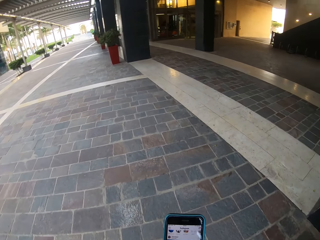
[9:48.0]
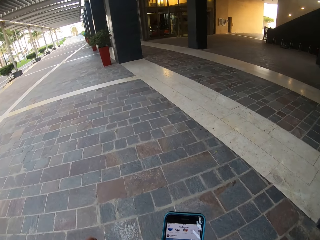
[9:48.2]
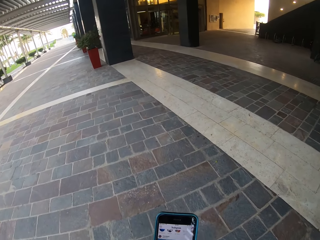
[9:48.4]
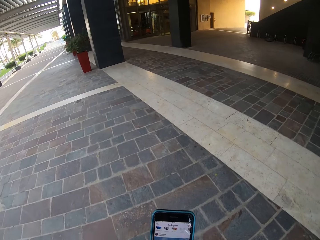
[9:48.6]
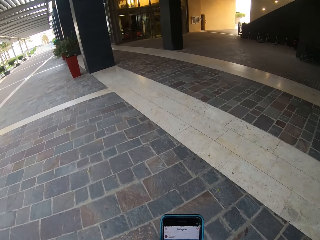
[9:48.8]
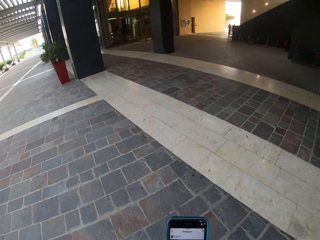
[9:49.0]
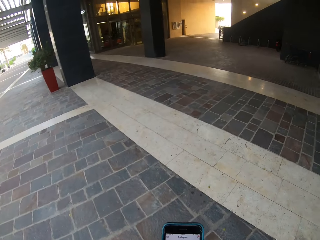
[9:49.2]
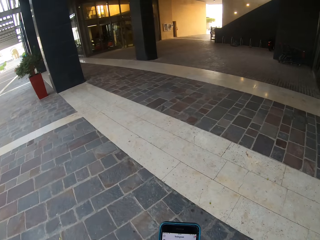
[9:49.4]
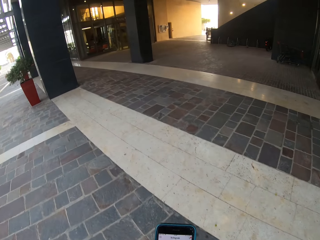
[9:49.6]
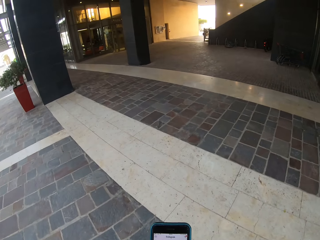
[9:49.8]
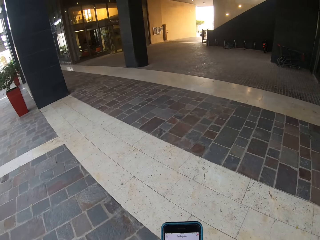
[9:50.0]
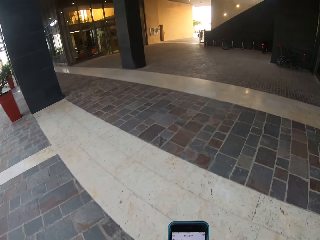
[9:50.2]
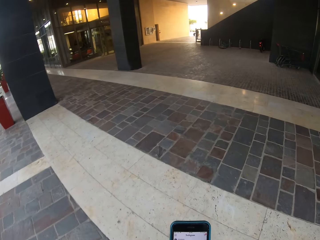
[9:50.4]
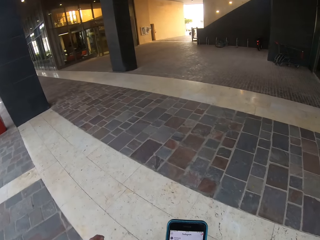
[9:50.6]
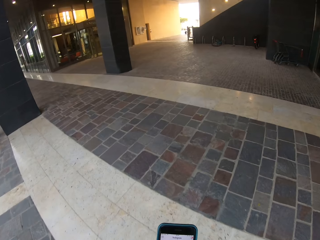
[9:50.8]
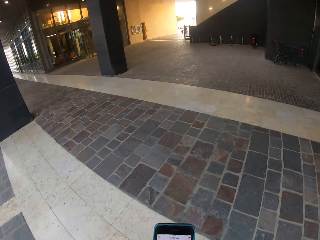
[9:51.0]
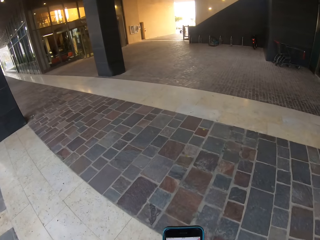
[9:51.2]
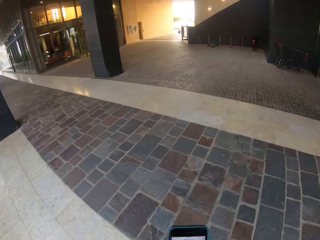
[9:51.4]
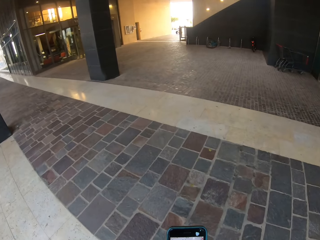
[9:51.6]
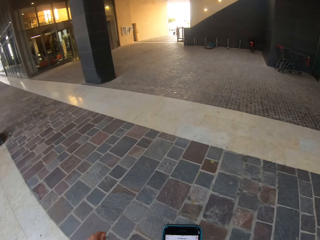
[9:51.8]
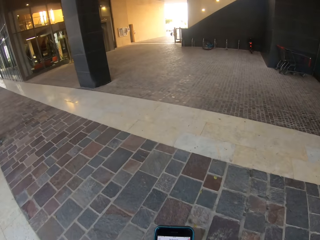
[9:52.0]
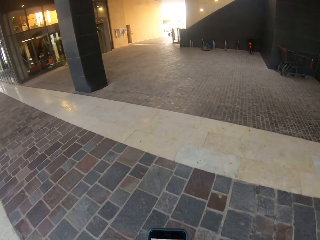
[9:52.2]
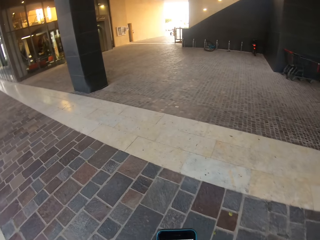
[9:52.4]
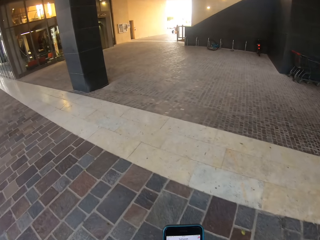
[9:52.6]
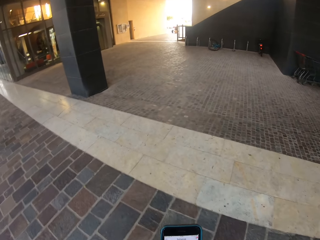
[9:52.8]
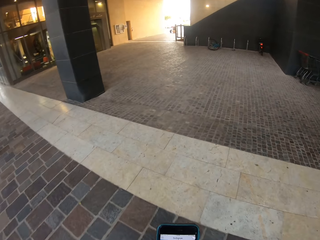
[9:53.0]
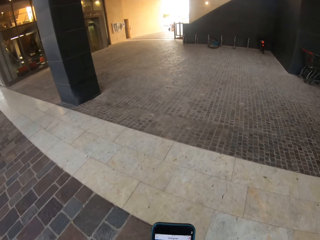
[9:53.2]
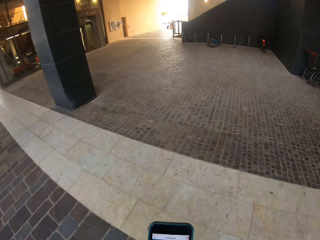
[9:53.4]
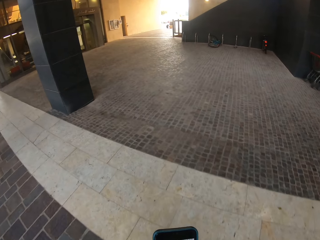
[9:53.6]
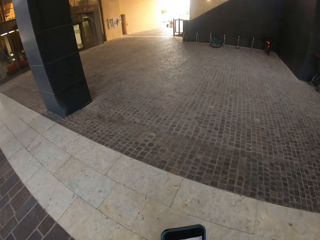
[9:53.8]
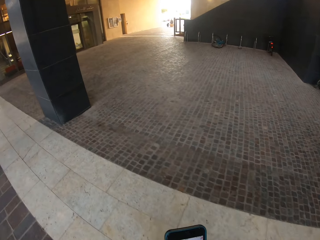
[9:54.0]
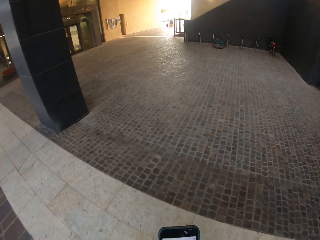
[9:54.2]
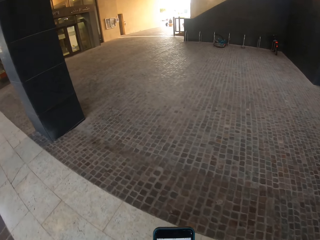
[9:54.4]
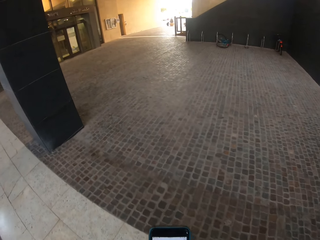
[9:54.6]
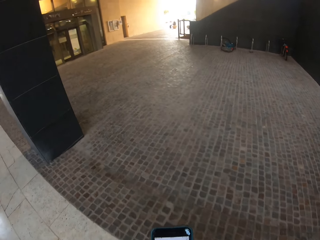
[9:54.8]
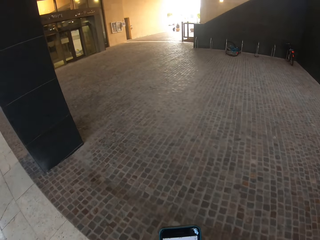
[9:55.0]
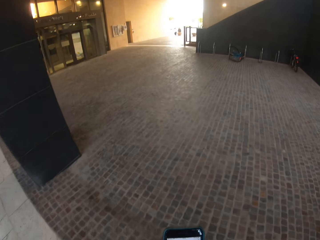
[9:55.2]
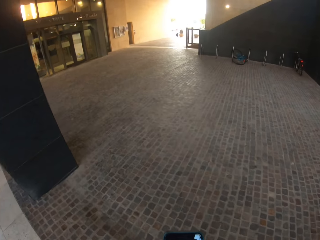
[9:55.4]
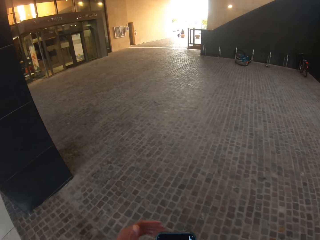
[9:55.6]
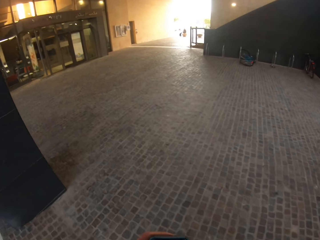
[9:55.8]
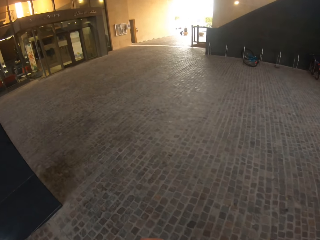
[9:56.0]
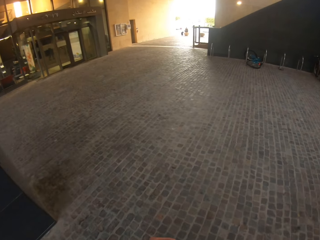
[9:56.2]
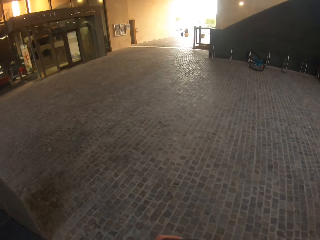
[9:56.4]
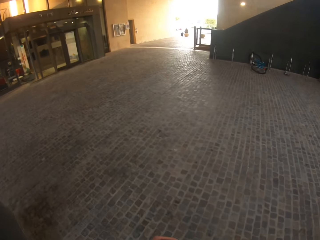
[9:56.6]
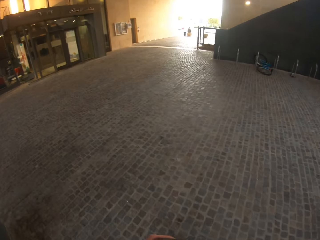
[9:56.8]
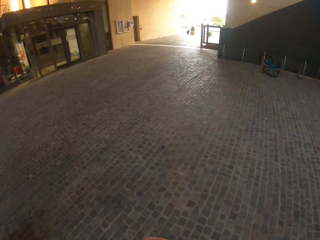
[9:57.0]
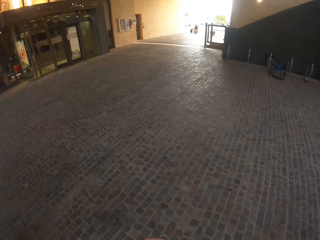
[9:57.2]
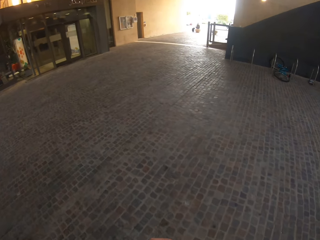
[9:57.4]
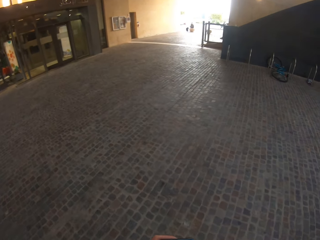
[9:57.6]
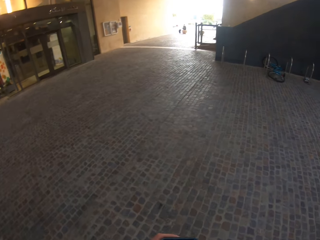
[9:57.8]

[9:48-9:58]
The camera wearer scrolls the phone. They turn to the right side of the building. They walk along the building.

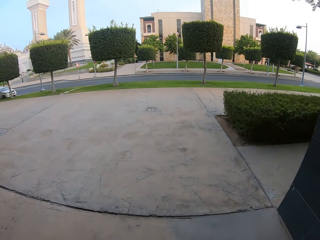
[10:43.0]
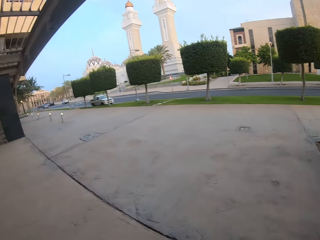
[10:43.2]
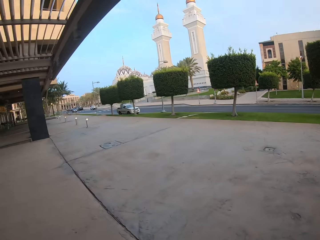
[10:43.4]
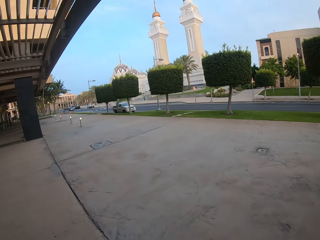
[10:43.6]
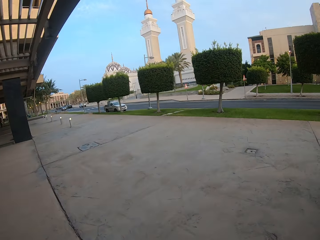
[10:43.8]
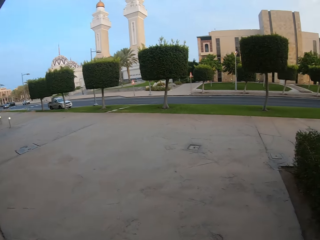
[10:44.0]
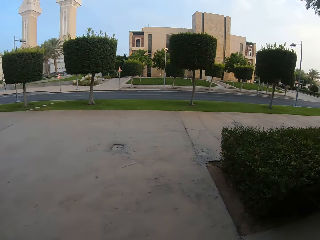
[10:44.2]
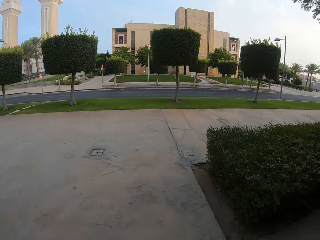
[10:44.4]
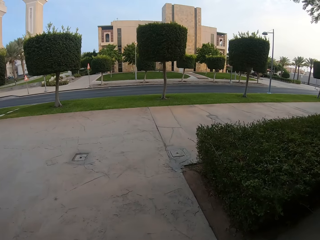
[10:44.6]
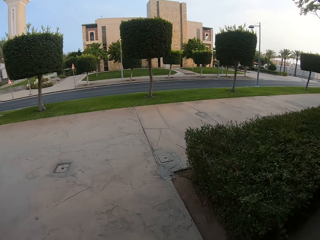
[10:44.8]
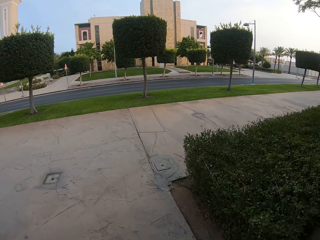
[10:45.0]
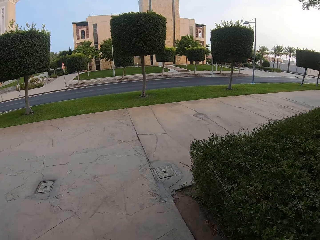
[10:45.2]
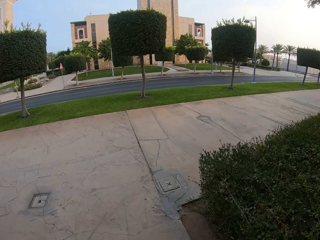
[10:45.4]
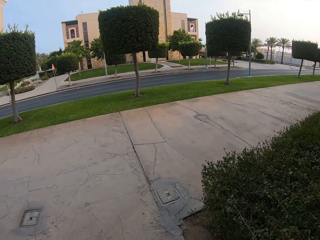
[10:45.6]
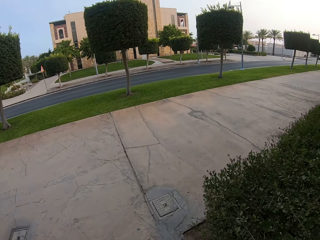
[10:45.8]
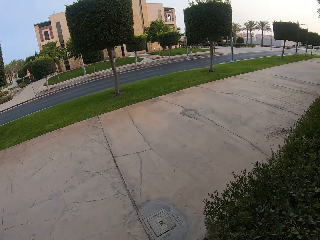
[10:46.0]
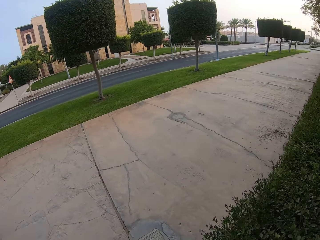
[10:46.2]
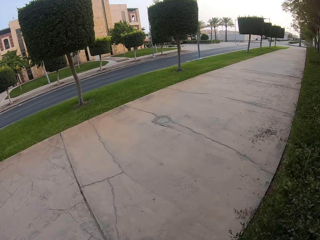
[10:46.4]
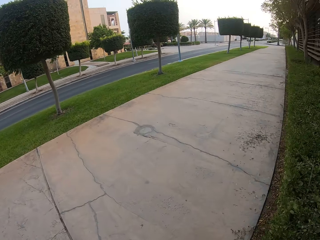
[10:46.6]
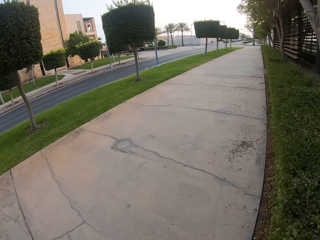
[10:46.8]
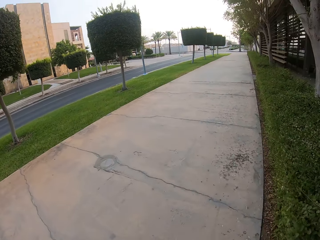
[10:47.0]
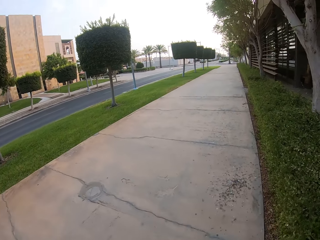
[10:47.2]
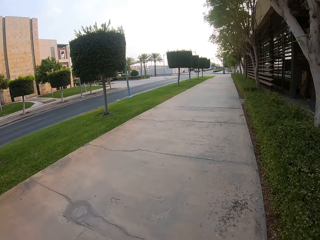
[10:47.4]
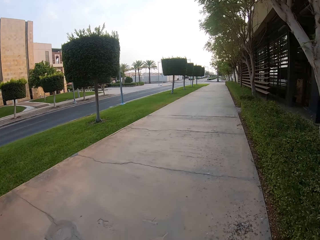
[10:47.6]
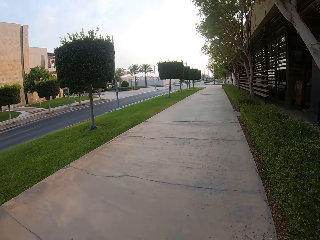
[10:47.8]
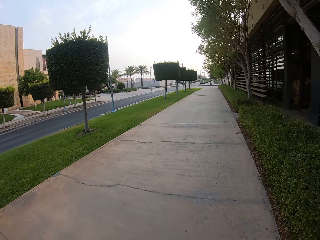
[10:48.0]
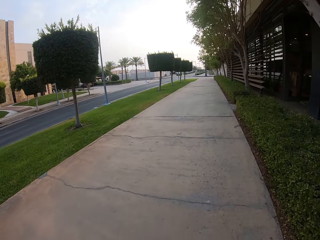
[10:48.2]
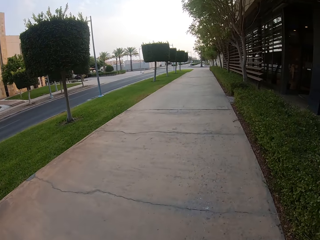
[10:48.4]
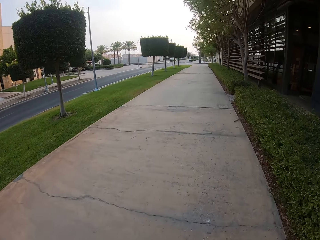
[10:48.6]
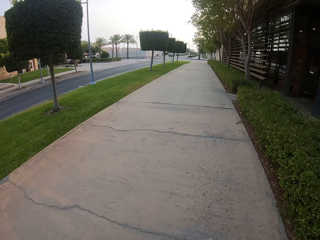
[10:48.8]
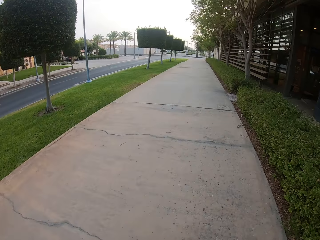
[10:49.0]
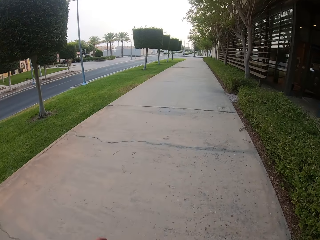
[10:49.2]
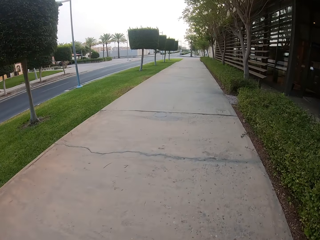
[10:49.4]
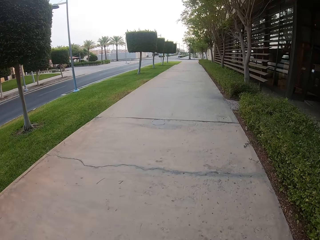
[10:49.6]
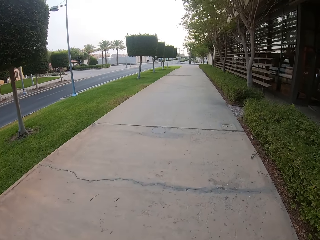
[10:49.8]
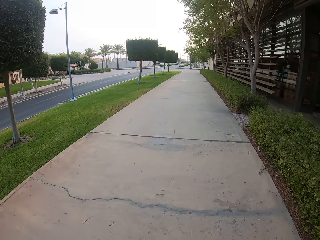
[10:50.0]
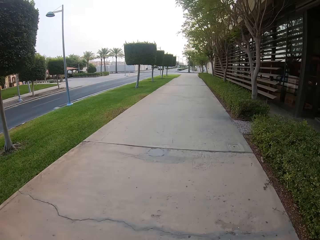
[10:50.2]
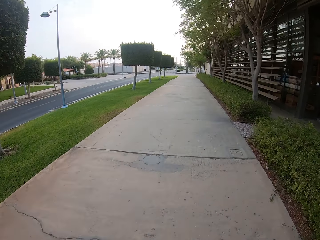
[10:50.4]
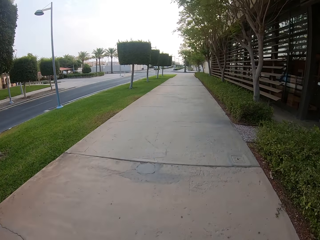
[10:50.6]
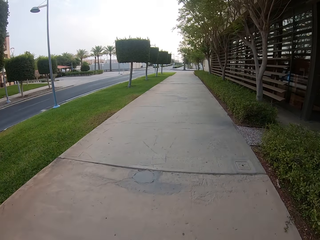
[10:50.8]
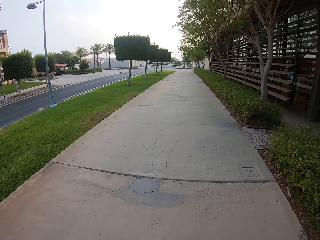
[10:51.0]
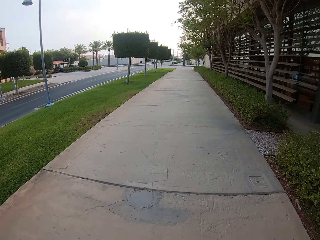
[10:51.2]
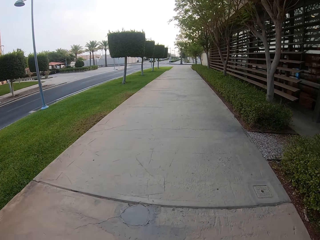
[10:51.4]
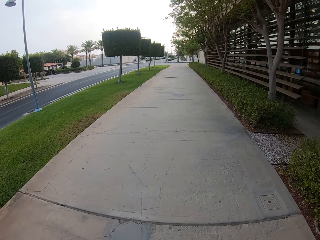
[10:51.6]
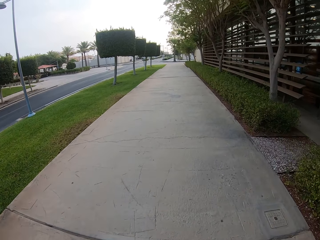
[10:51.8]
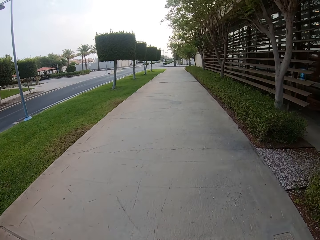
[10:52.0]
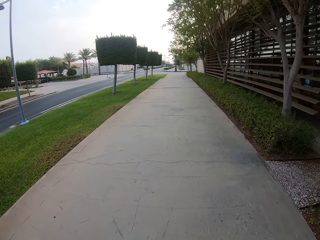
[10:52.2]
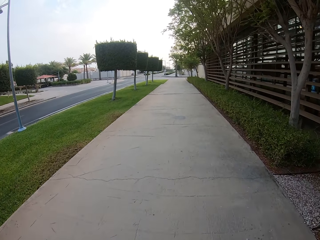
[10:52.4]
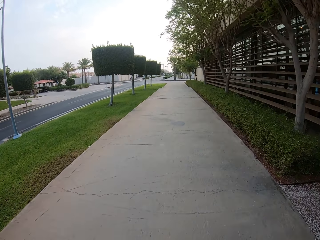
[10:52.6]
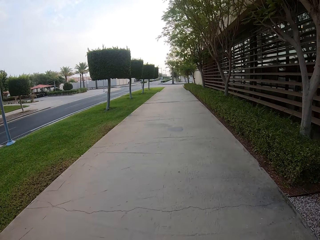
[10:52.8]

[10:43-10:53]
The camera wearer looks at both sides of the building. They turn to the right side of the sidewalk. They walk along the sidewalk.

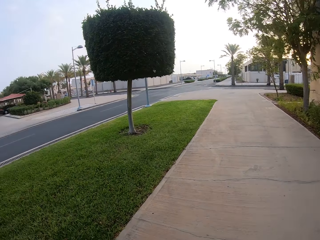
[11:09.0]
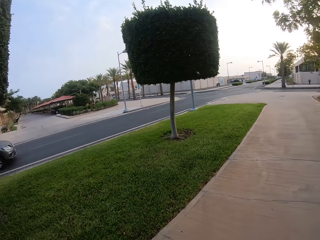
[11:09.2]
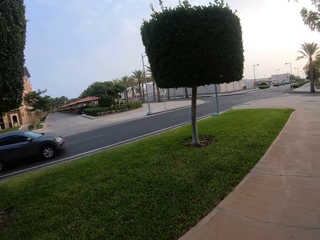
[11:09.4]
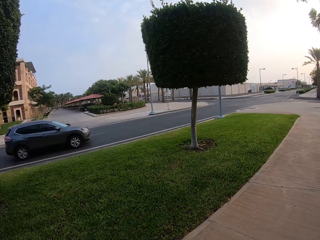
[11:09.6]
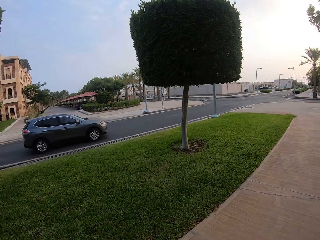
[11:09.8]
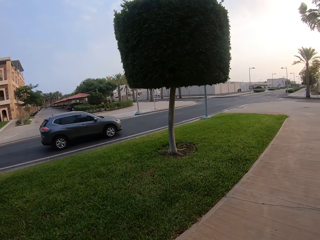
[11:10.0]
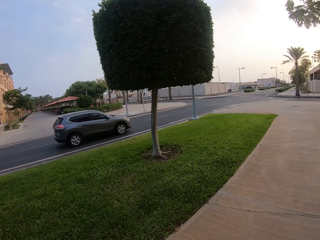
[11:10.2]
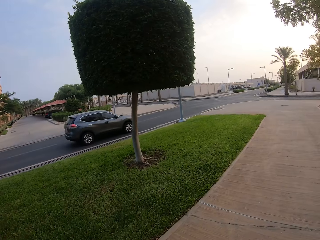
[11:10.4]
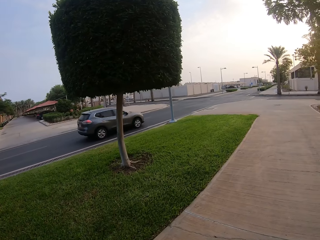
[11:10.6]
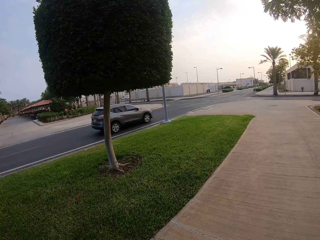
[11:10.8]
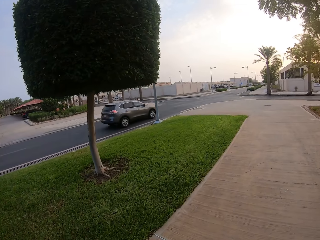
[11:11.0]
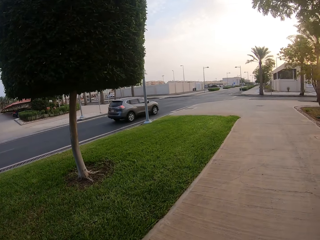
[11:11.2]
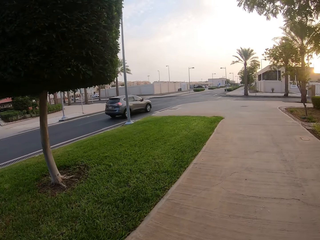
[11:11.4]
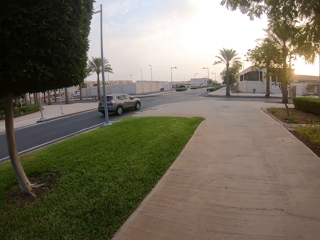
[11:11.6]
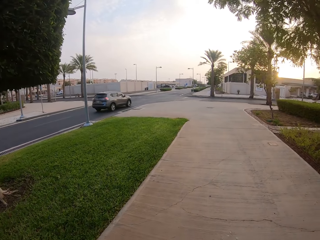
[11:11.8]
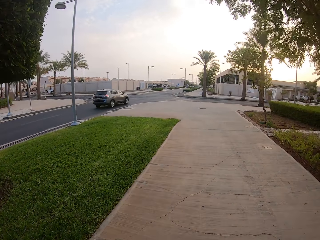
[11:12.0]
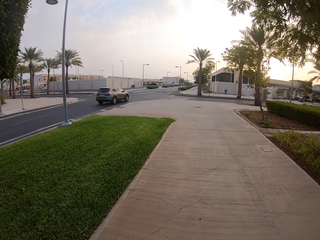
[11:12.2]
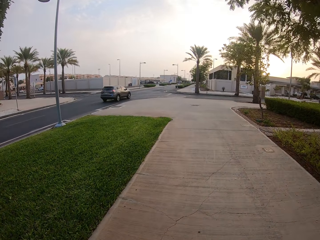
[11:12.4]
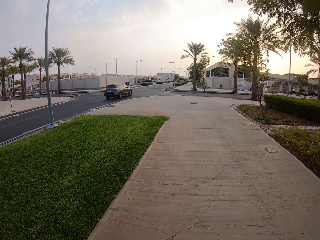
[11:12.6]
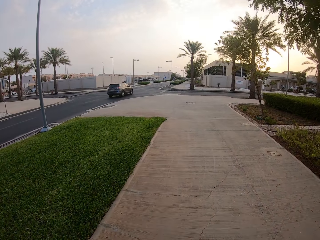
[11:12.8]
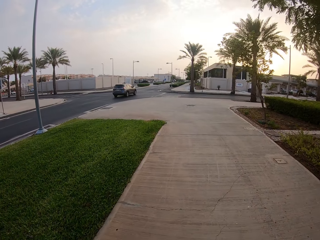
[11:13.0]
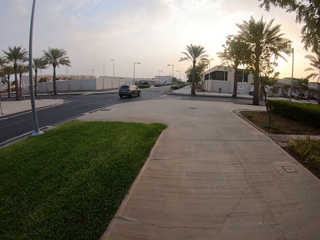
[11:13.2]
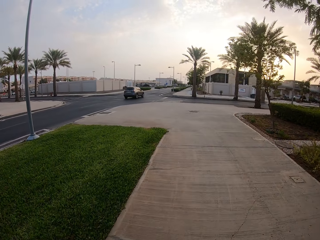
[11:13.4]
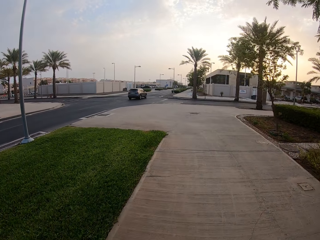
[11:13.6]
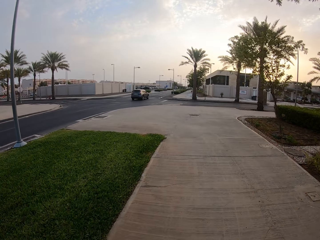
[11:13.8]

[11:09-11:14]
The camera wearer looks to the side of the road. They walk along the sidewalk.
